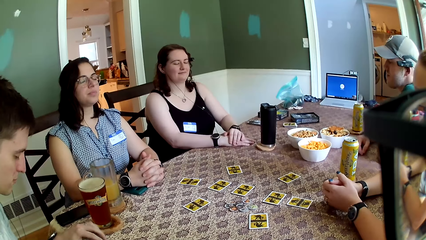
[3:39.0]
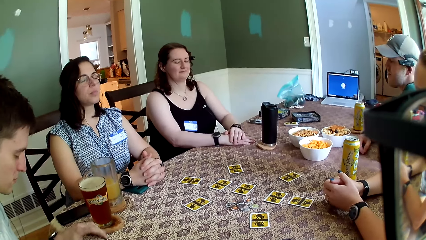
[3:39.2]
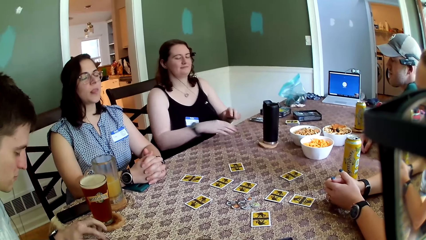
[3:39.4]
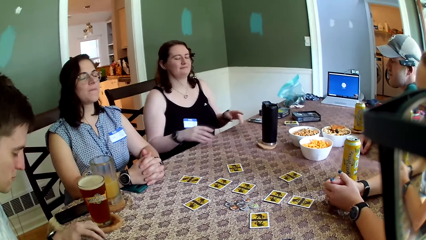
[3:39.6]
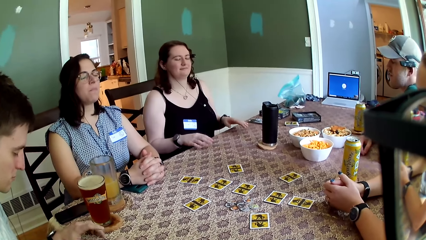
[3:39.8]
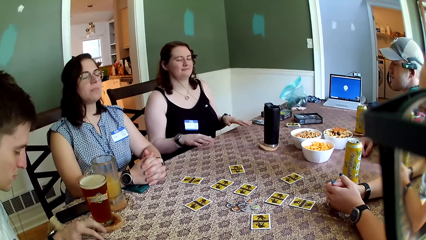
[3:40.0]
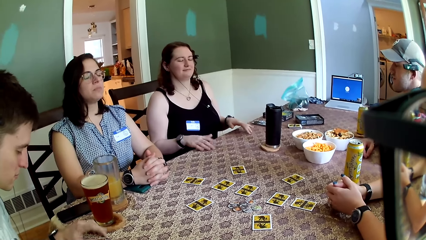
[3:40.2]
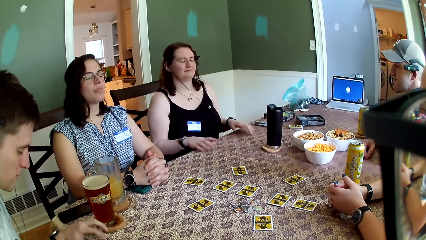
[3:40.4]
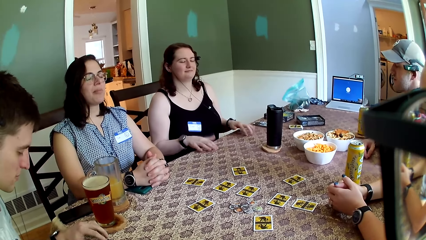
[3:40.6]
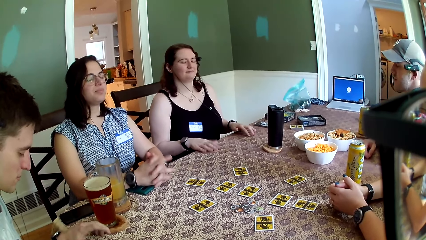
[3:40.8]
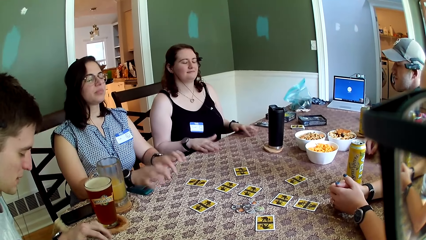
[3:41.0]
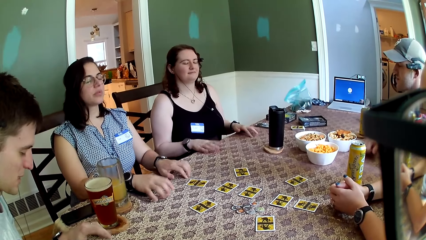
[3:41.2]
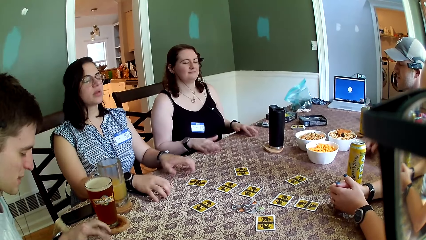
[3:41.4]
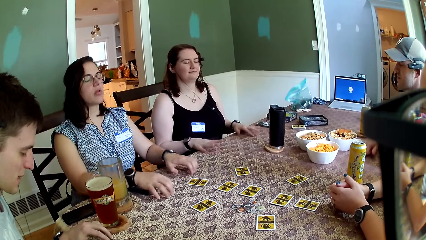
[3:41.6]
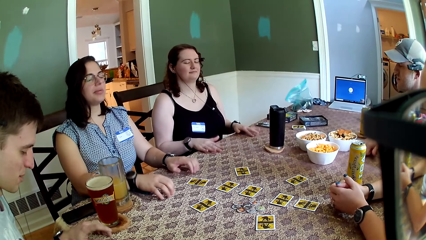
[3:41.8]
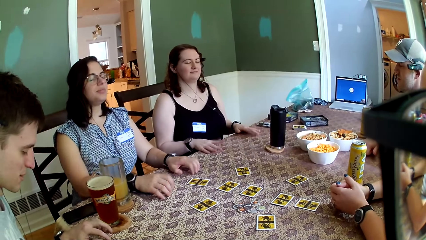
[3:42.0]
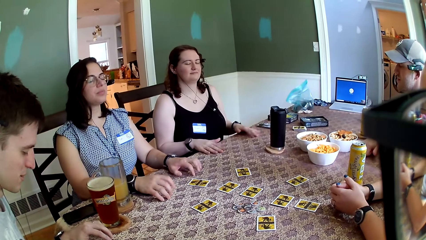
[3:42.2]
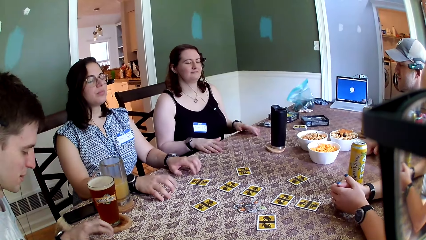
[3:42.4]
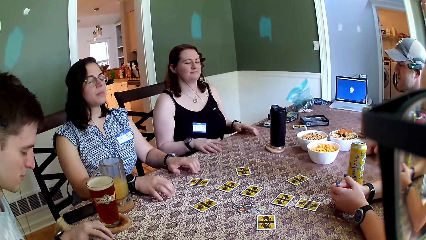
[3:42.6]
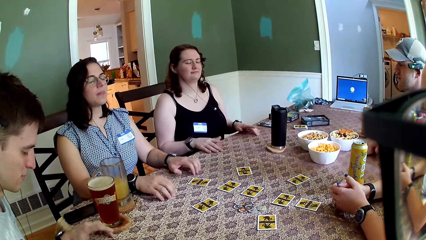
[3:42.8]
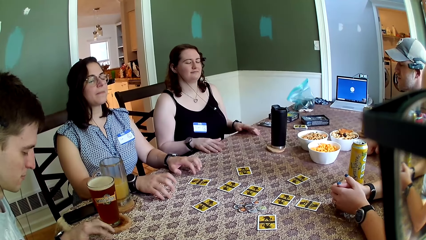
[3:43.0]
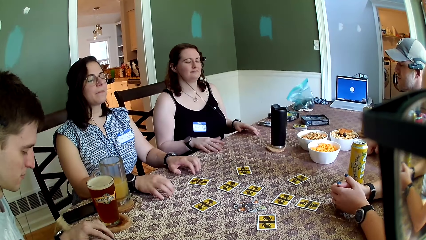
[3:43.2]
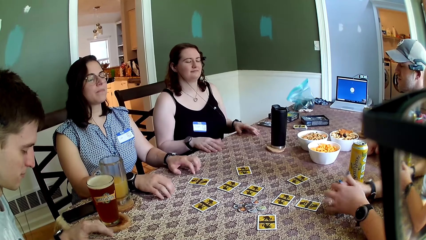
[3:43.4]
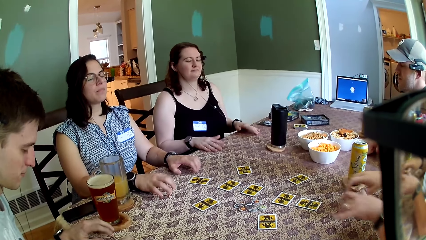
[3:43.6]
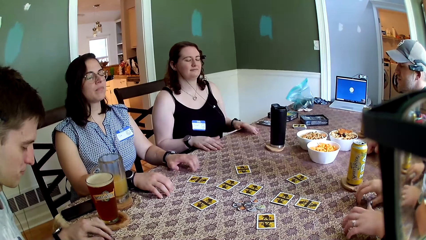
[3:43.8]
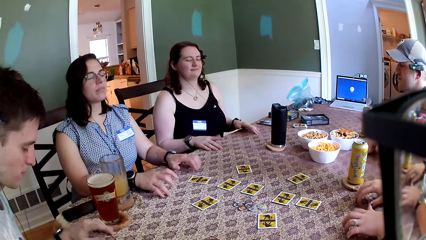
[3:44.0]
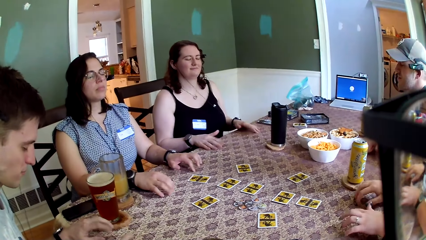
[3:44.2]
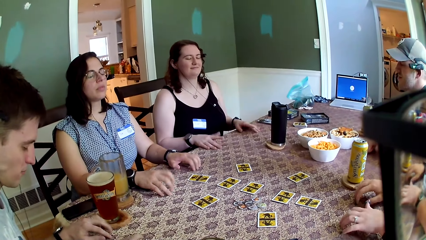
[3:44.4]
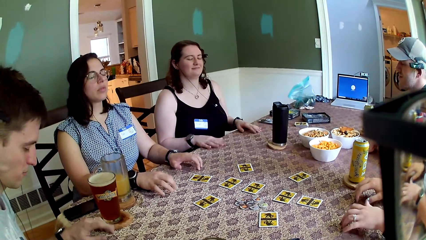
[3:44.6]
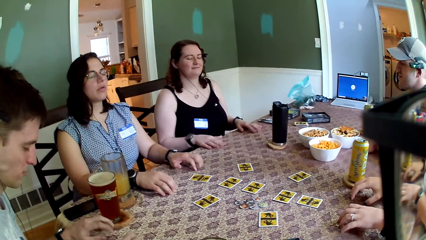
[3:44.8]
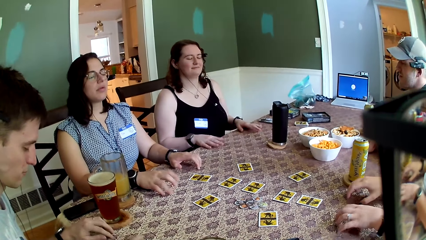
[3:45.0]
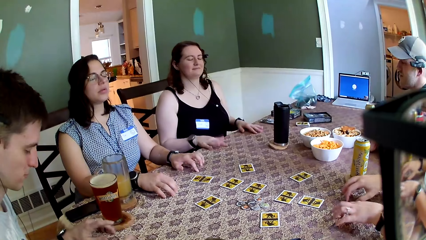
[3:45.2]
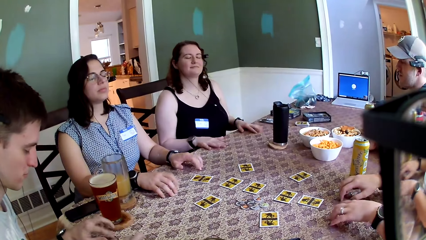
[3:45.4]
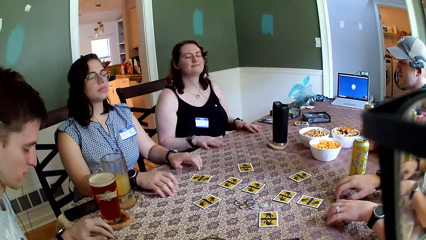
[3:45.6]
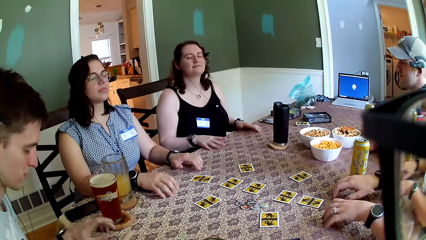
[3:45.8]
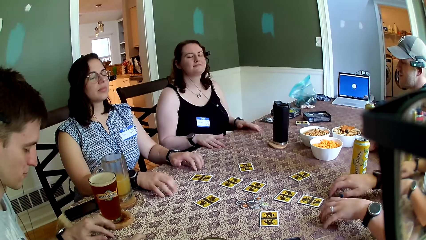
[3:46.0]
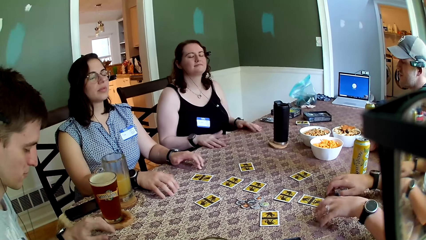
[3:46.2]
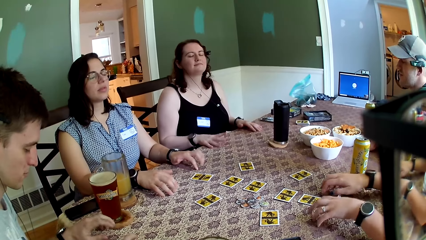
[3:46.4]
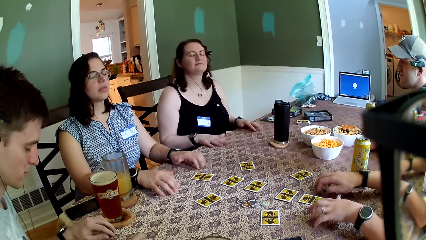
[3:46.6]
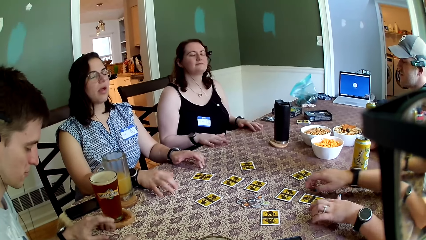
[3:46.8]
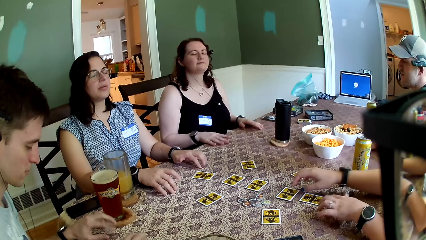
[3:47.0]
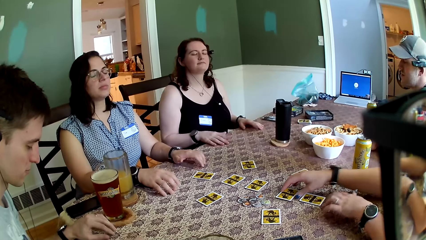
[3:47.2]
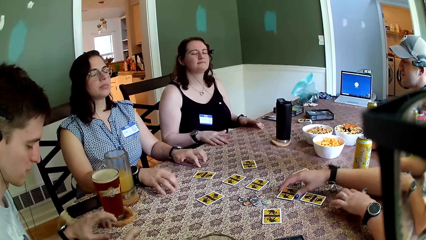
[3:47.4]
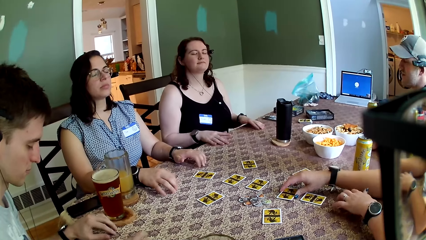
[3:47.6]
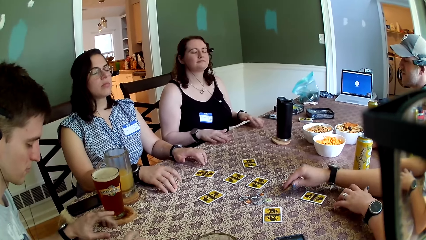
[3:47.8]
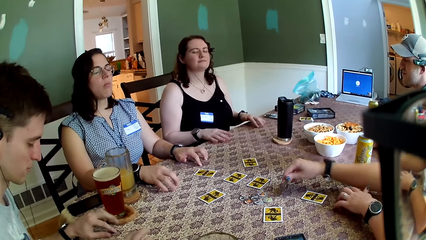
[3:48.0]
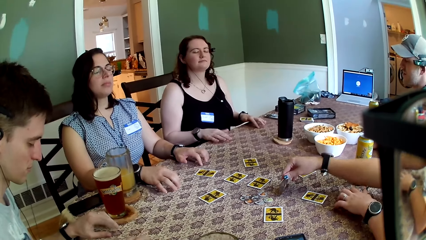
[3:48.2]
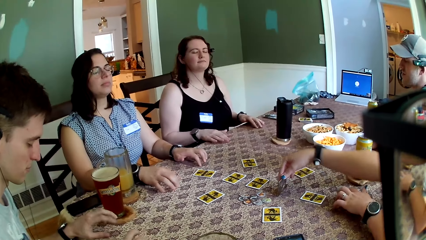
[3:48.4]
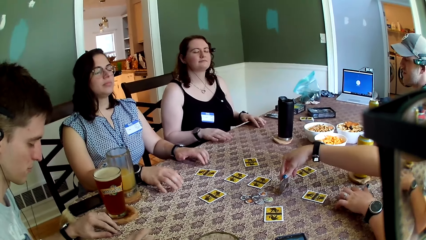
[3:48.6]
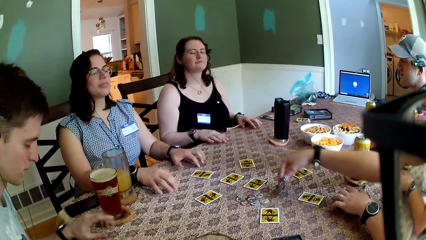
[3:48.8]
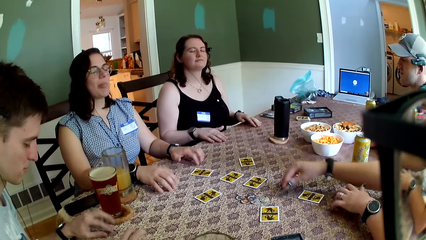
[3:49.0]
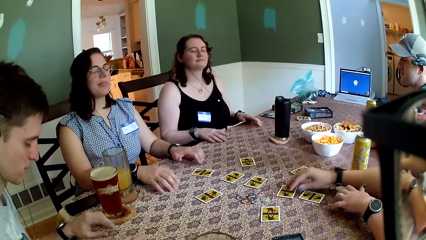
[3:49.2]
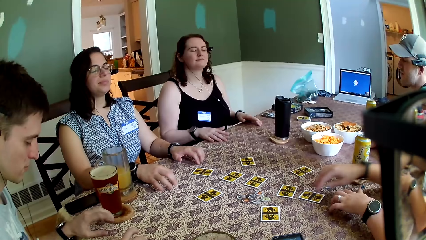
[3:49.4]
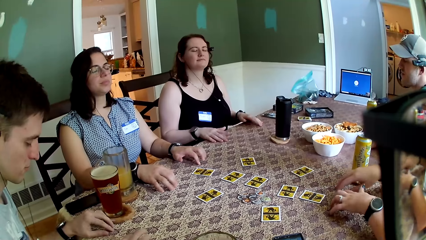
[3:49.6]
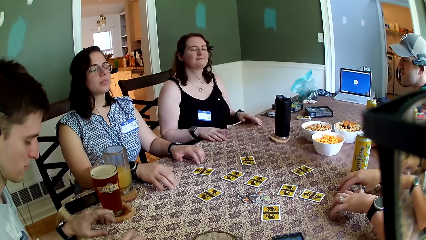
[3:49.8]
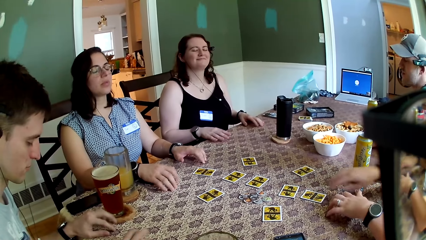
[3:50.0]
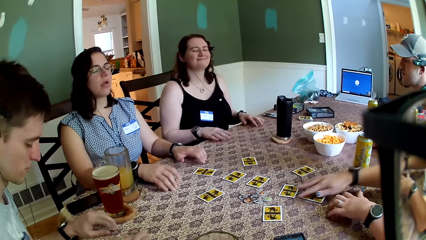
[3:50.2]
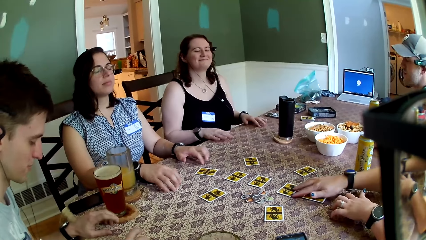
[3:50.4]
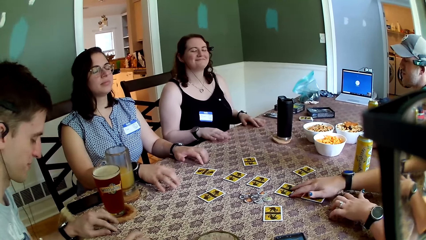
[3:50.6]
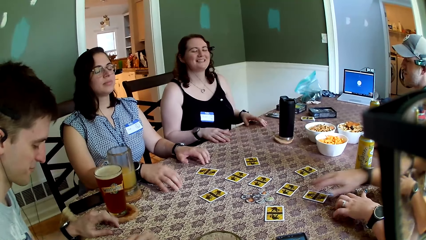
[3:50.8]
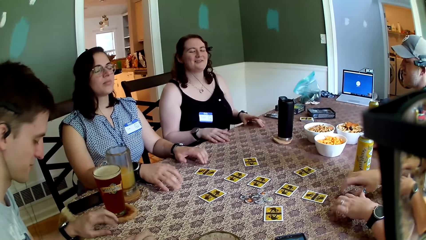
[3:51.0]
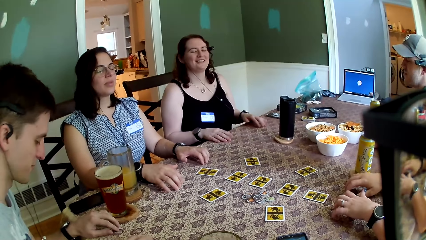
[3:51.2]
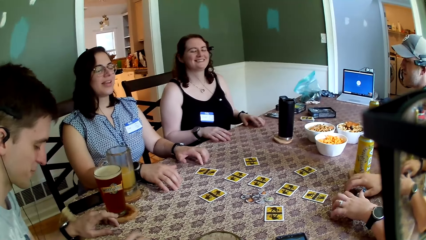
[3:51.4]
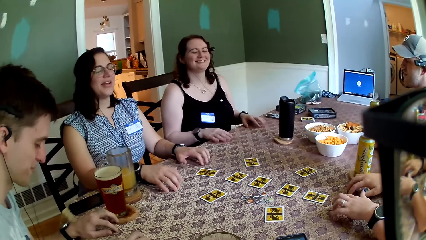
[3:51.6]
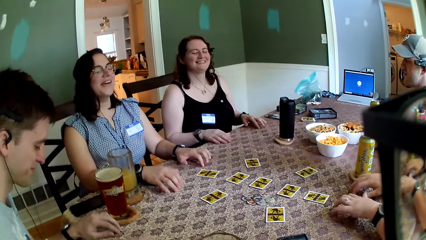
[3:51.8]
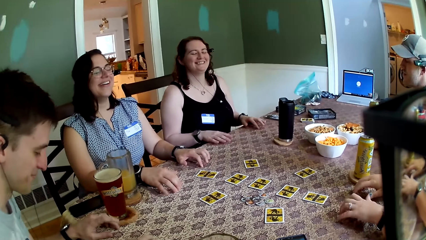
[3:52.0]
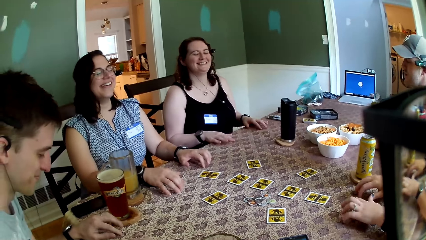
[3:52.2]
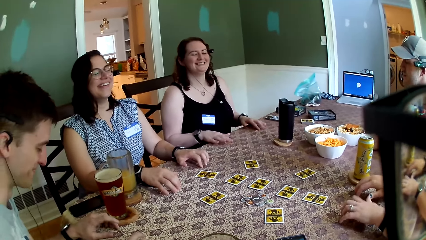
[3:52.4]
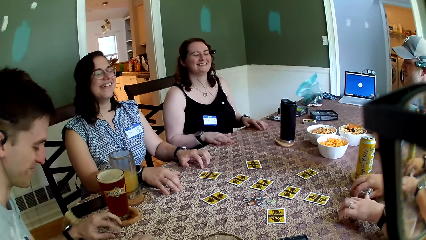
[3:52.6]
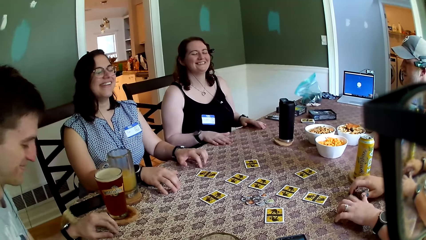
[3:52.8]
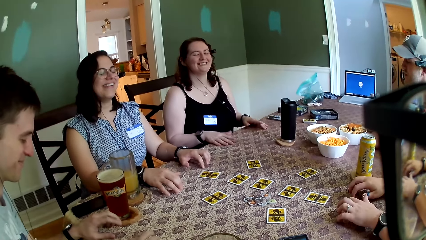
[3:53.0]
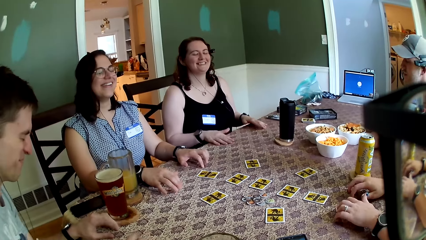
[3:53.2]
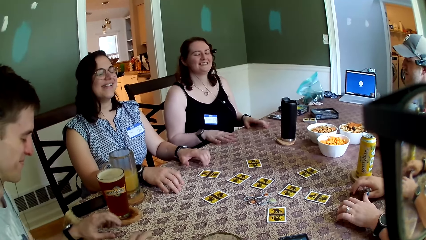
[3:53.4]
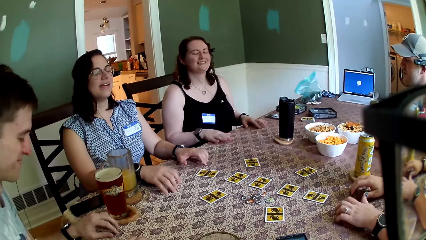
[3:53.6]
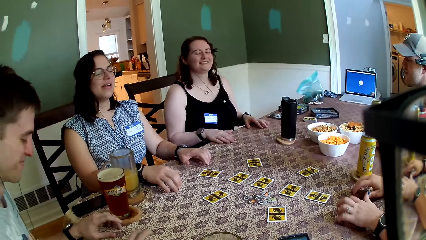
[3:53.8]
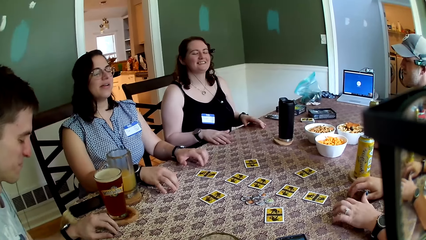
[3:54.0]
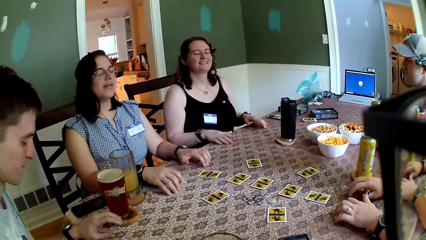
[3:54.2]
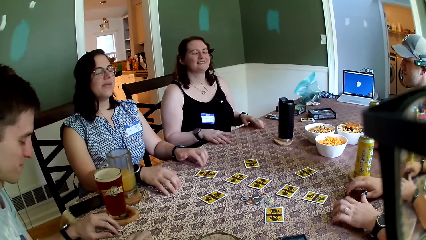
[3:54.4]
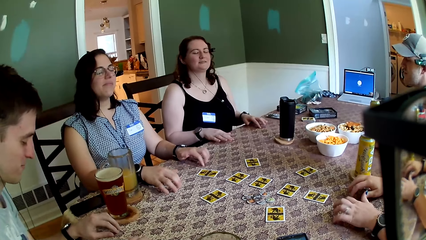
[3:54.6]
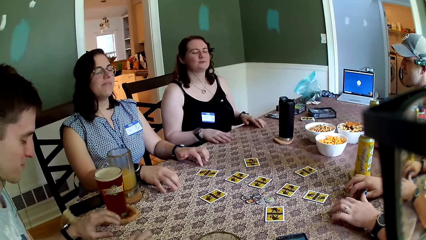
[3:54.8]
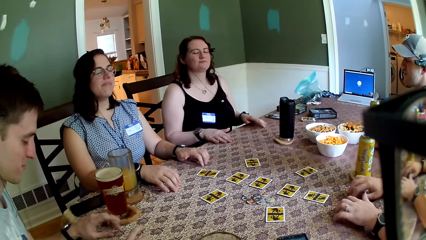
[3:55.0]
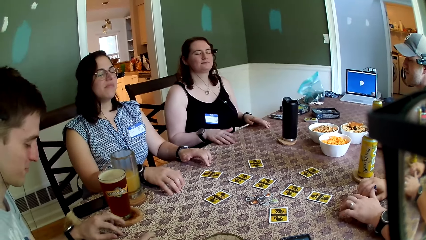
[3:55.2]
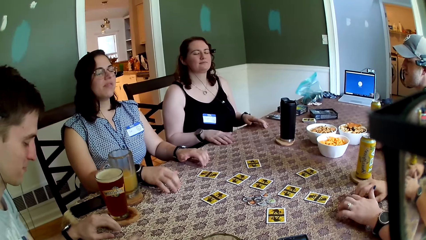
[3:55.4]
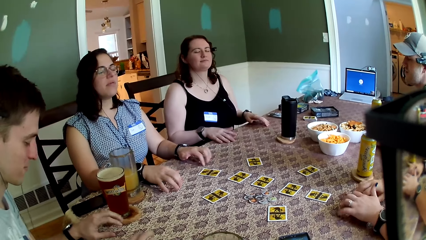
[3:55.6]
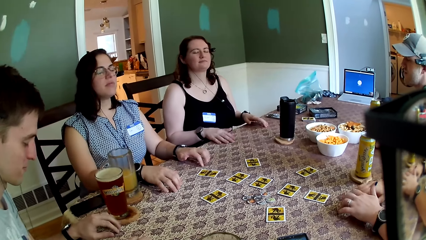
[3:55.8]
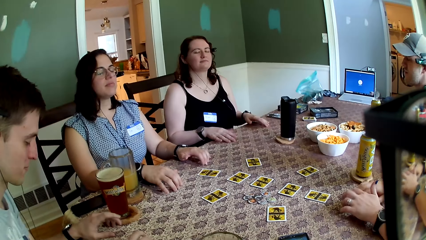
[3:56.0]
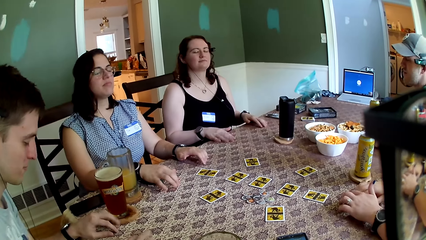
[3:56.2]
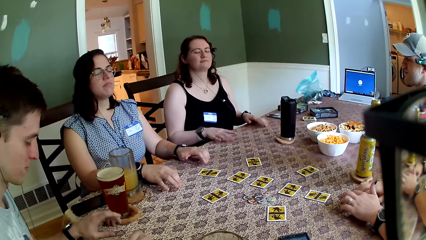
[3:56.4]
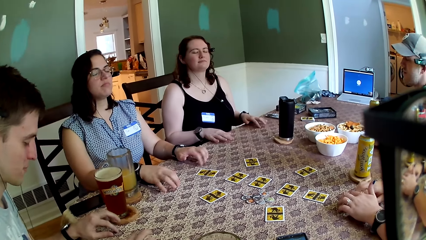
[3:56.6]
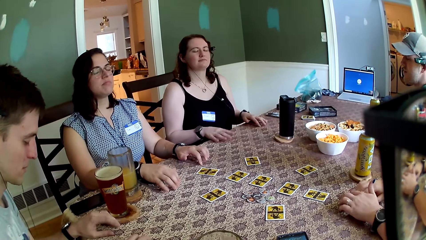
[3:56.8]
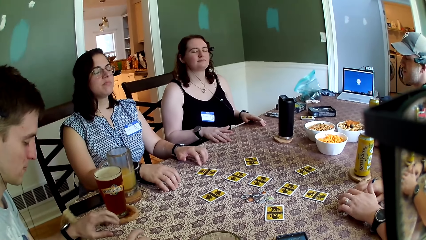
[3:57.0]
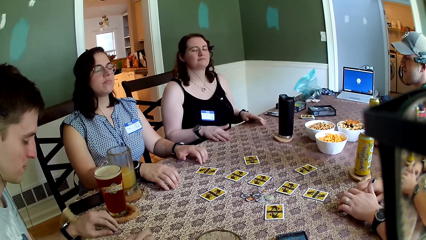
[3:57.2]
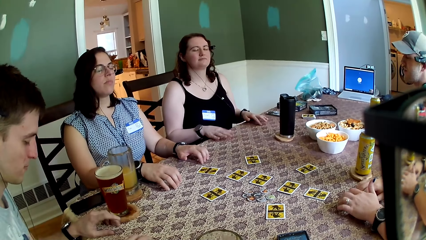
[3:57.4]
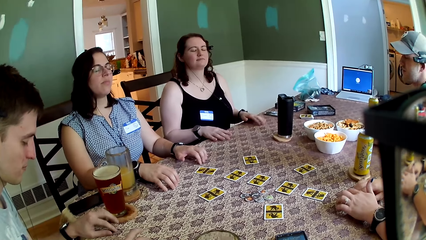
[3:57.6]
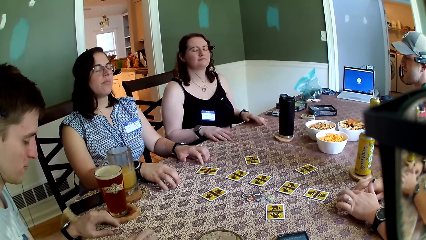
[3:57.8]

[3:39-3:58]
A woman taps her fingers on the table. Another woman taps her fingers on the table. A man taps his fingers on the table. A third woman taps her fingers on the table. The camera wearer looks at the table. The third woman lifts a card with her right hand, drops the card with her right hand, and shifts the card with her right hand. The camera wearer looks at the table.
